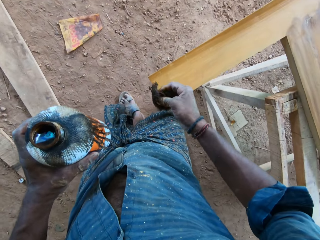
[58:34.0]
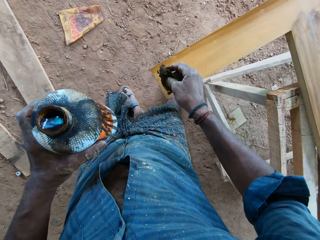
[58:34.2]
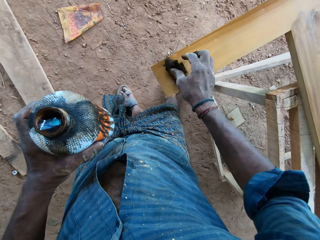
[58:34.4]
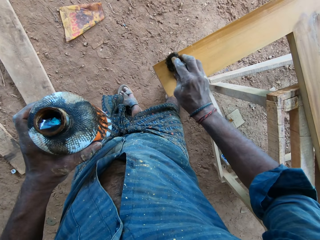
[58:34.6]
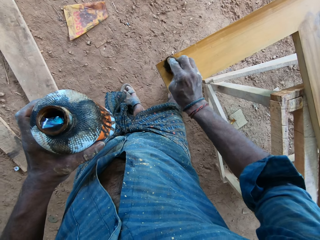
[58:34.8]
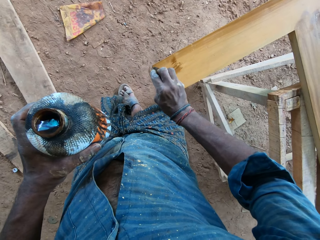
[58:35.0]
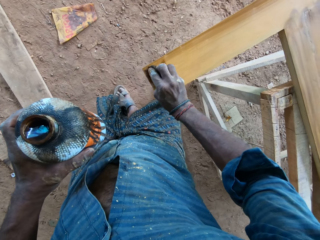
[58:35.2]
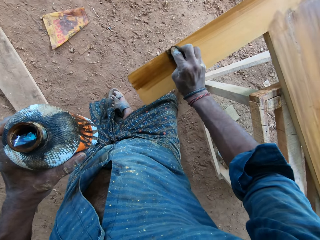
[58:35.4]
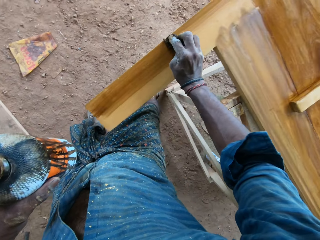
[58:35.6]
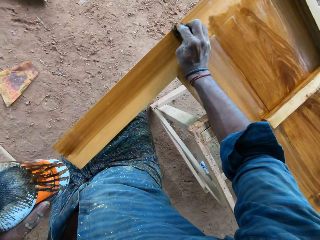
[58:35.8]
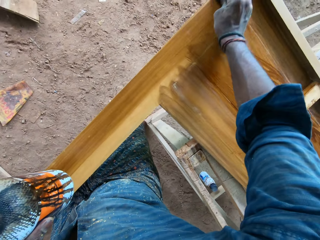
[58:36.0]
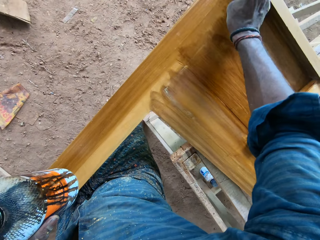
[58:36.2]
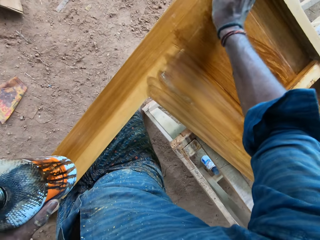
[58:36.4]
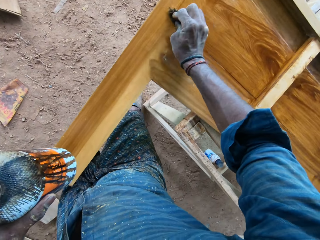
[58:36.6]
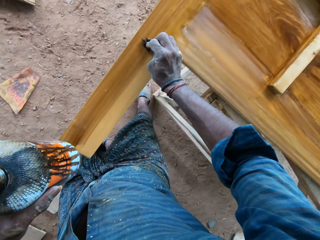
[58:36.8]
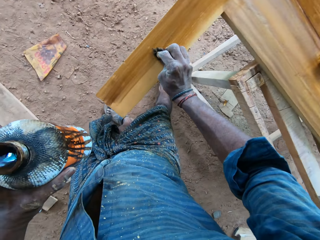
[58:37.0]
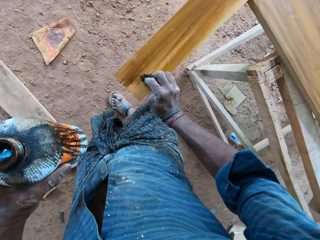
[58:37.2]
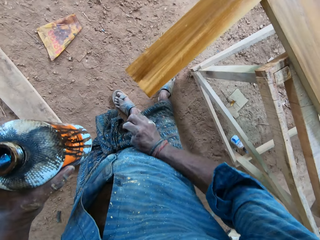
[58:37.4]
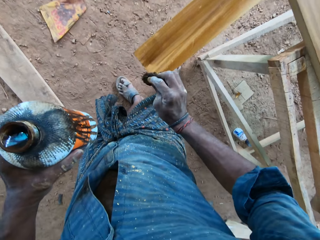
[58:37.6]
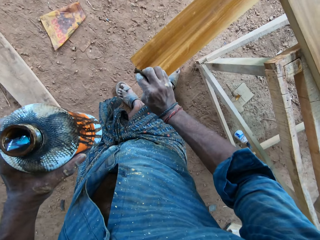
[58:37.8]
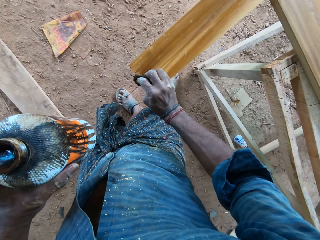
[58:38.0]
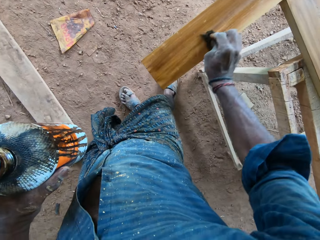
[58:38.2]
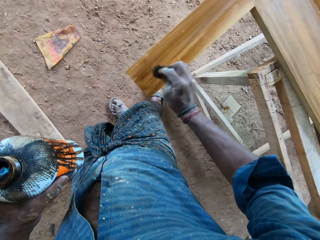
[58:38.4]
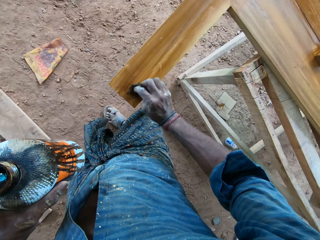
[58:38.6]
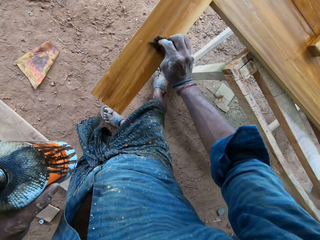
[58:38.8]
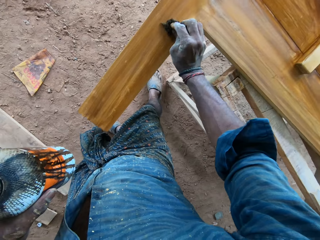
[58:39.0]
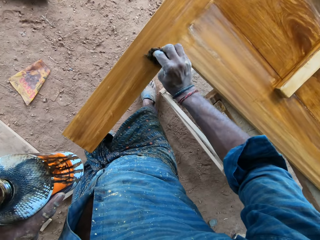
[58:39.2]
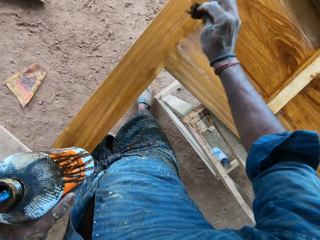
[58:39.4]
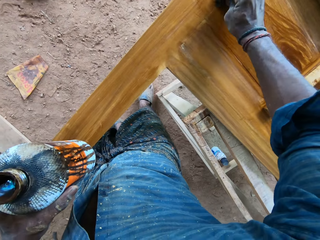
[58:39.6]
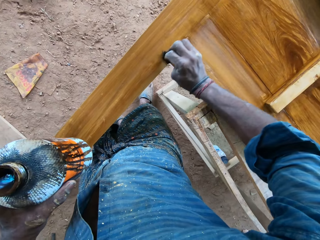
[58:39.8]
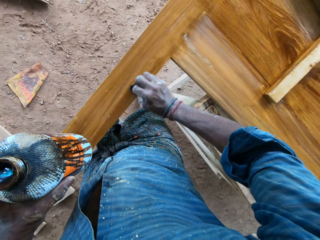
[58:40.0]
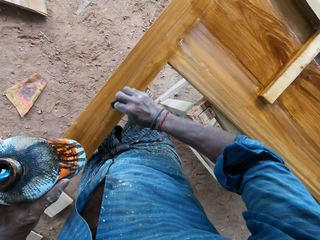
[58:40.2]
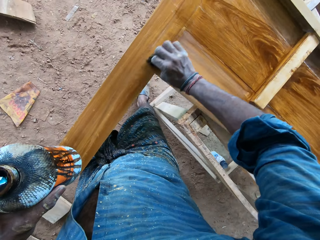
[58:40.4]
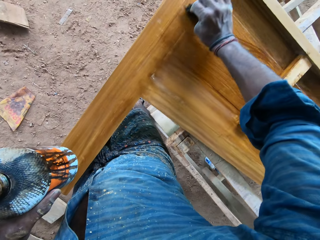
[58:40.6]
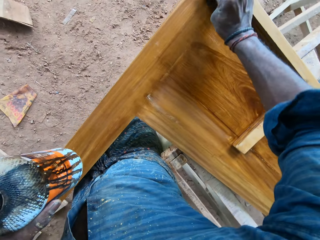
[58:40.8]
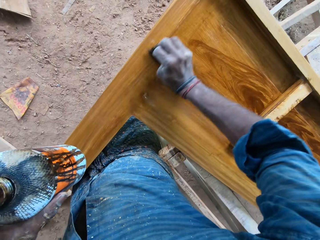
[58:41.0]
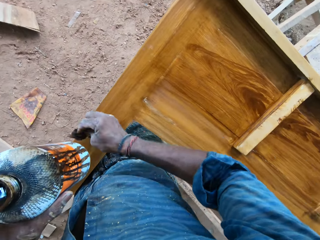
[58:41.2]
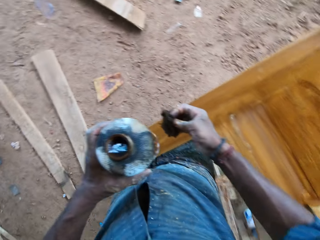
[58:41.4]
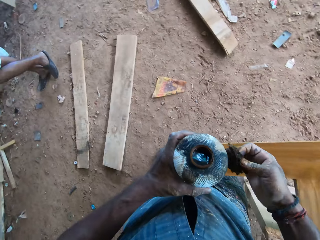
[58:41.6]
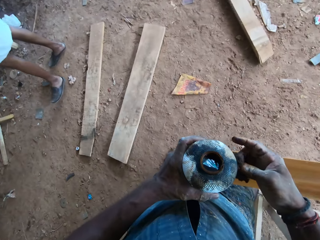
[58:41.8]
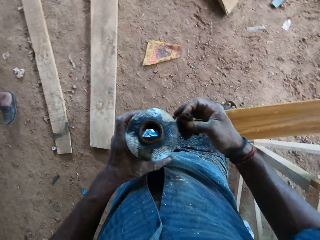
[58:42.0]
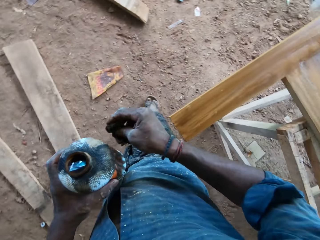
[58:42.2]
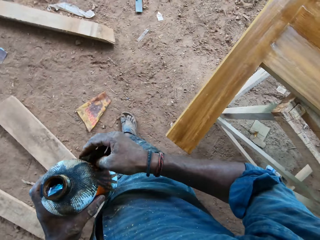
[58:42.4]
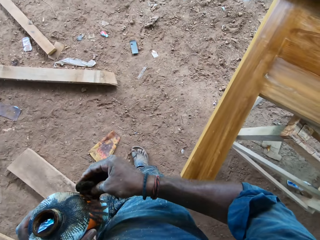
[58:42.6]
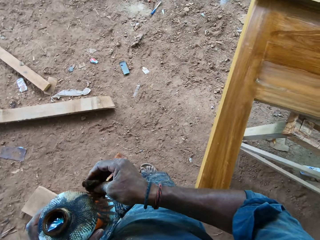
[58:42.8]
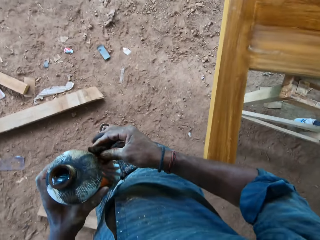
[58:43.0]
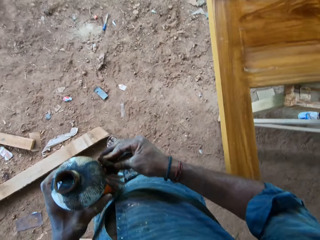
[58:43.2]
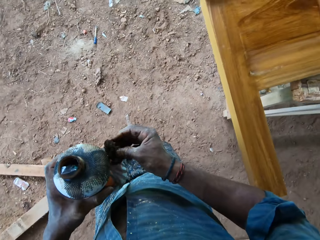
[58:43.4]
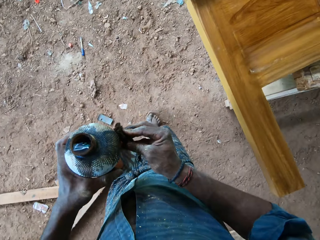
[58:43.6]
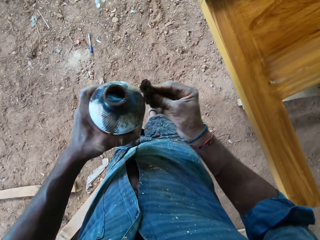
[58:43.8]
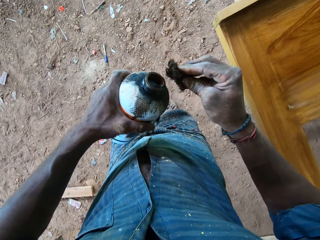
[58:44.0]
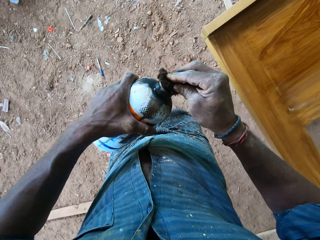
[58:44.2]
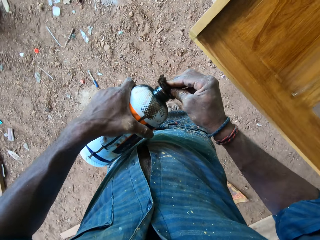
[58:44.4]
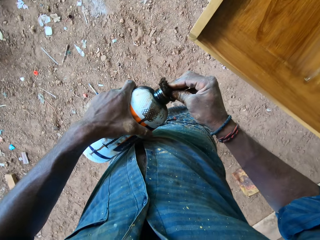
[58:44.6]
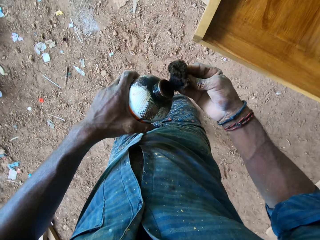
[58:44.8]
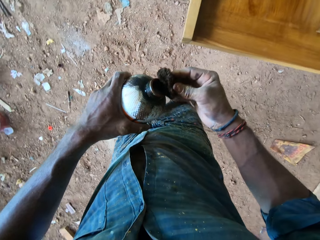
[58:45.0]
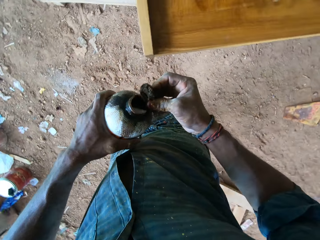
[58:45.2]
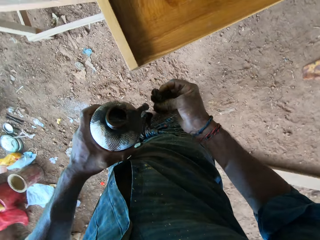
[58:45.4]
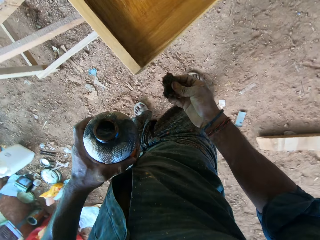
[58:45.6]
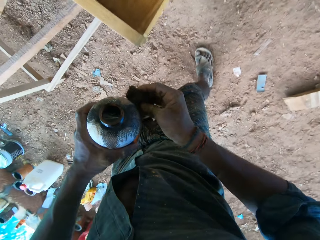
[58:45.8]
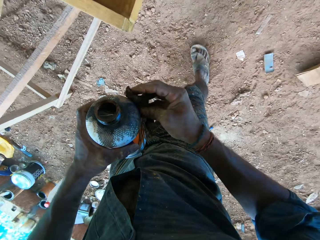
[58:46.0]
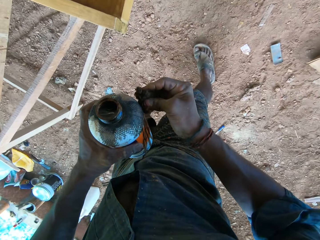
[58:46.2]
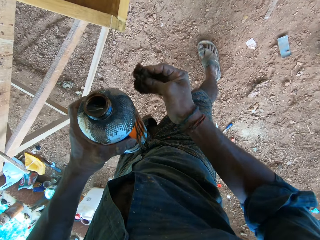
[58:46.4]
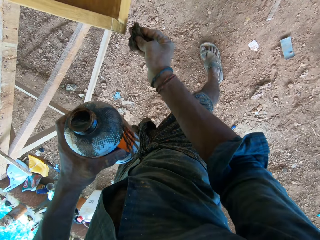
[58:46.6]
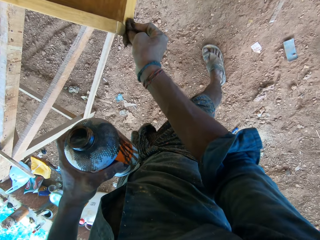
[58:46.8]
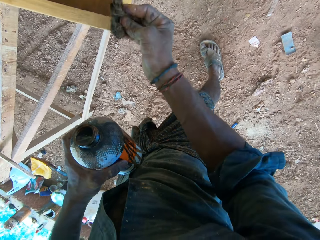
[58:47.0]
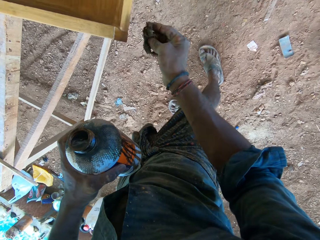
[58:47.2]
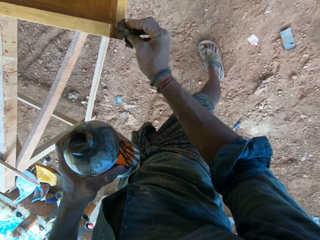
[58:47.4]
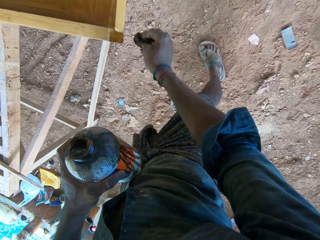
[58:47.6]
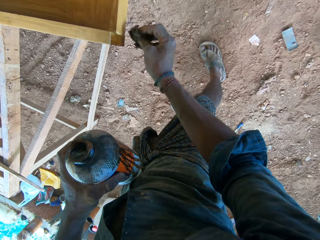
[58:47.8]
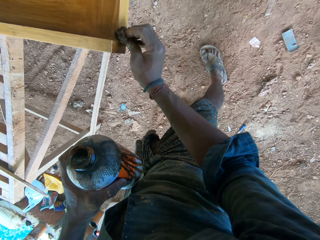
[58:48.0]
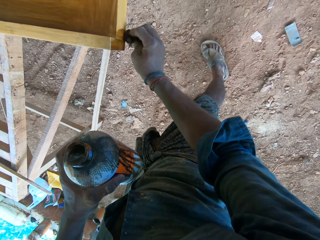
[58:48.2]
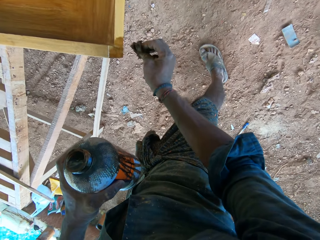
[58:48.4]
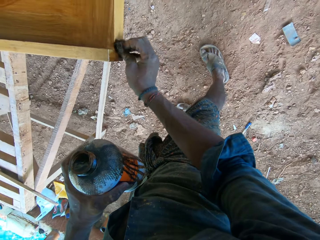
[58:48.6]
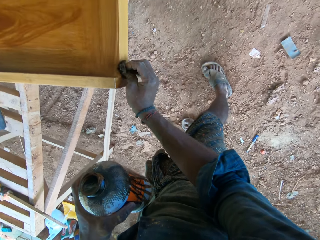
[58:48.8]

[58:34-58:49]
The camera wearer drops the piece of black sponge on the wooden board with his right hand. He picks up the piece of black sponge from the wooden board with his right hand. He polishes the wooden board with the piece of black sponge in his right hand. He adjusts the piece of black sponge on the bottle of lacquer with his right hand. He pours lacquer onto the piece of black sponge in his right hand. He touches the bottle of wood polish in his left hand with the cotton wool in his right hand. He polishes a bedframe on a workbench with the wood polish in his right hand. He paints the wood.

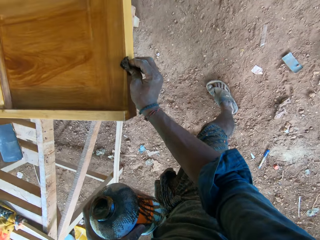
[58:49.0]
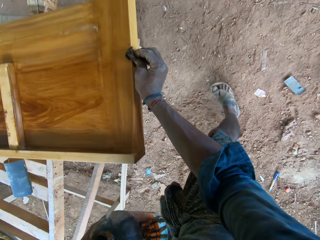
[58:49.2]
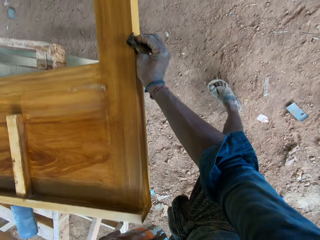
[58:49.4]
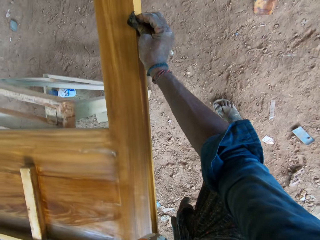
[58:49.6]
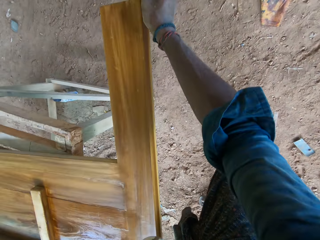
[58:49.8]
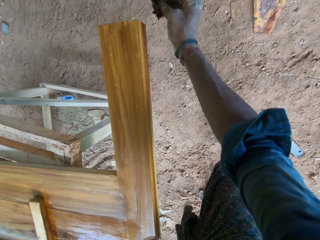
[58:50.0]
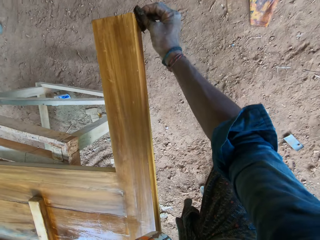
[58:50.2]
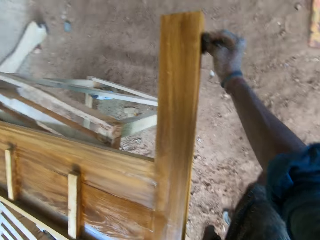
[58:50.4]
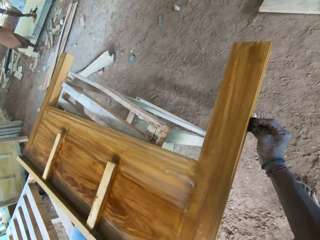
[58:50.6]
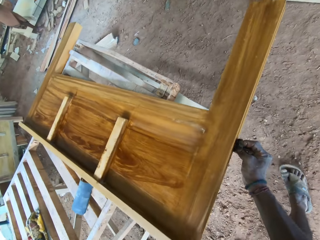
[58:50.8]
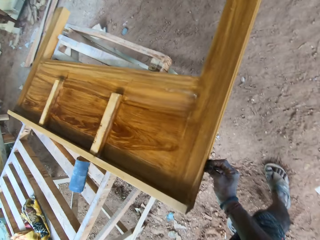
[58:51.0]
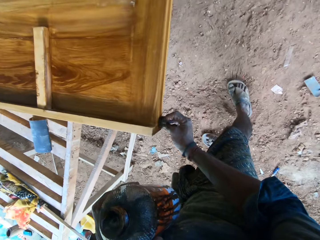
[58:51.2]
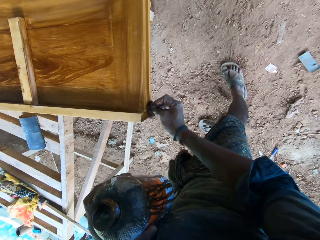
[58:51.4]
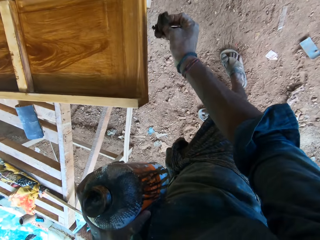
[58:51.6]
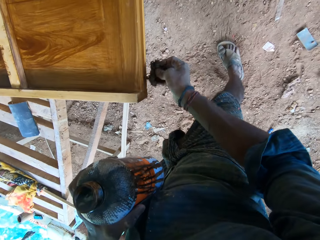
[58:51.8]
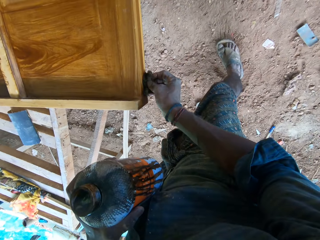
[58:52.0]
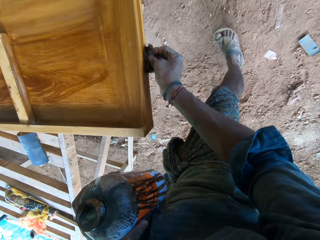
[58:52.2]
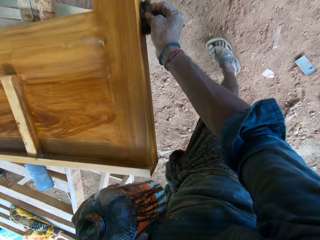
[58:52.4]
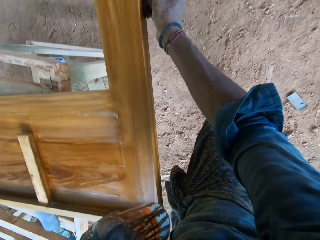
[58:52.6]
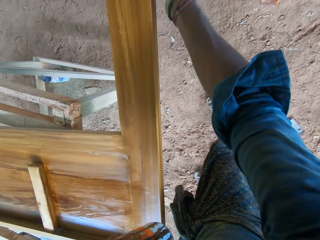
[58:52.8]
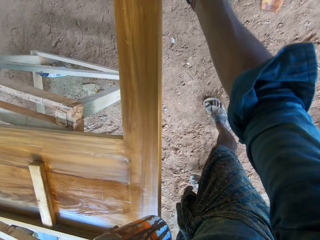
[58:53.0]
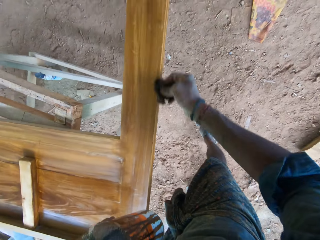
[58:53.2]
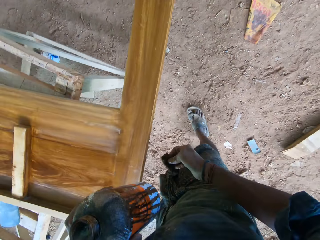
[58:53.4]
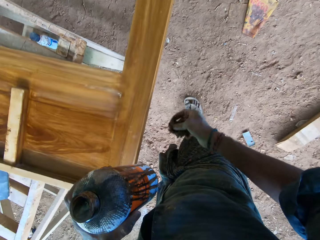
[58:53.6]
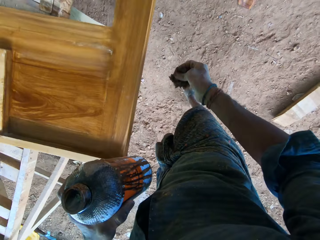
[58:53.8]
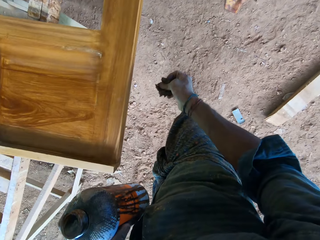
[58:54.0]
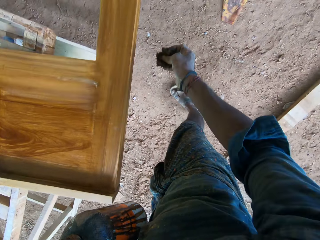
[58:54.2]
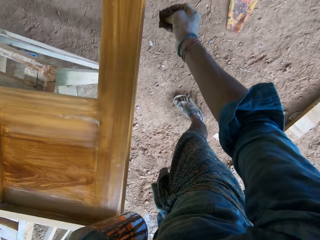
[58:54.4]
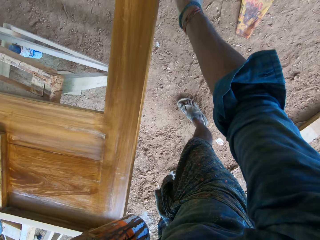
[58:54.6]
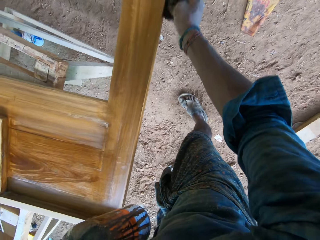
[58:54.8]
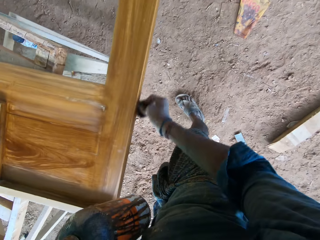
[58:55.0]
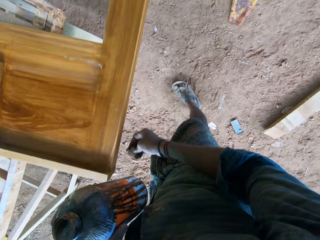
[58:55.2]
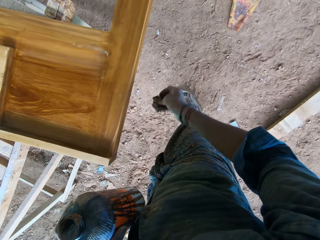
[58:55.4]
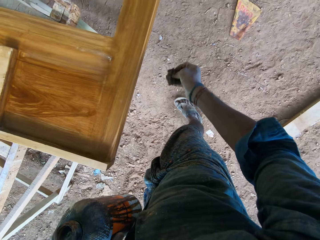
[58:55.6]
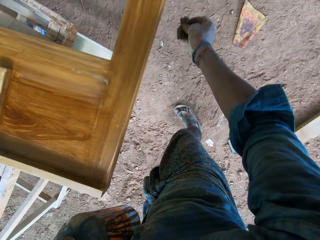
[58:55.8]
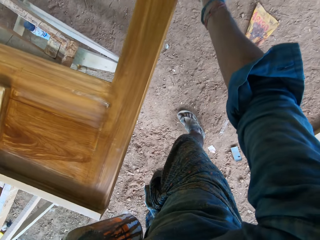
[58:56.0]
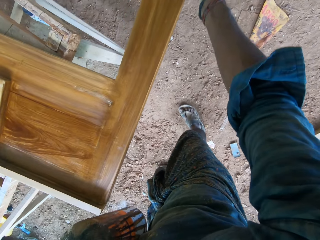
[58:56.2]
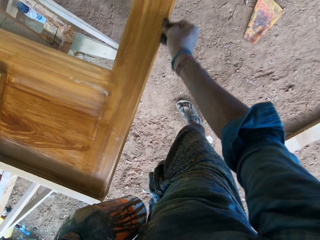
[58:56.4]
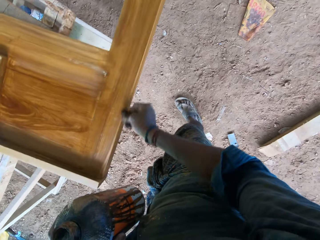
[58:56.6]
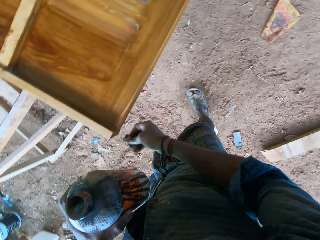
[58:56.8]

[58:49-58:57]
The camera wearer coughs. He polishes a bedframe on a workbench with a wood polish in his right hand.
